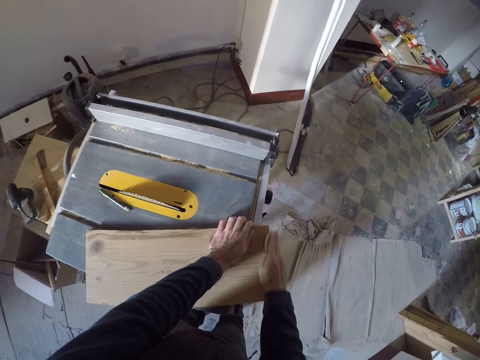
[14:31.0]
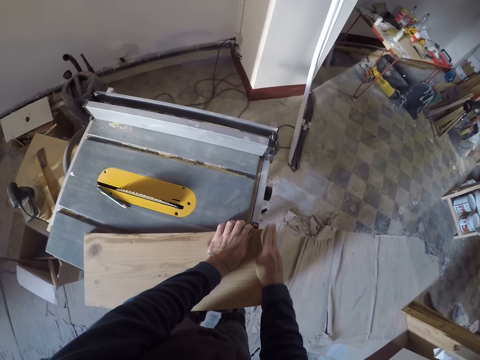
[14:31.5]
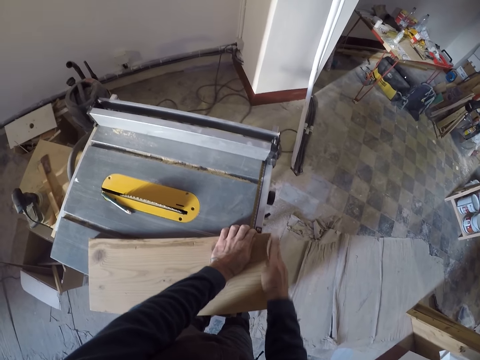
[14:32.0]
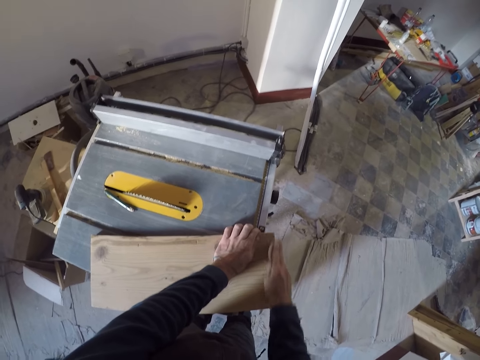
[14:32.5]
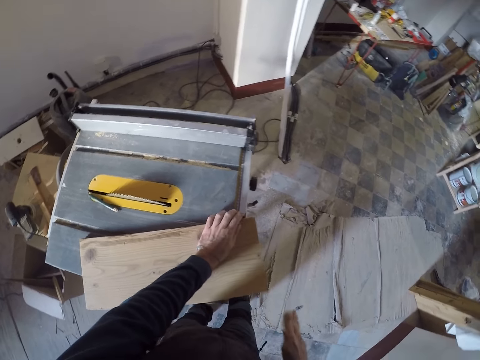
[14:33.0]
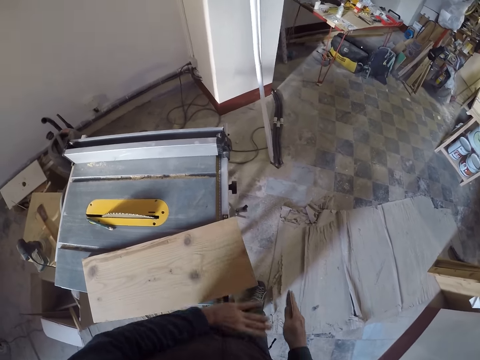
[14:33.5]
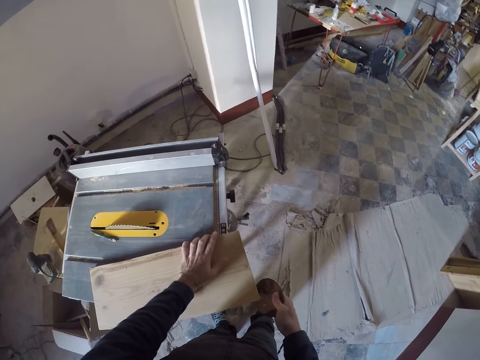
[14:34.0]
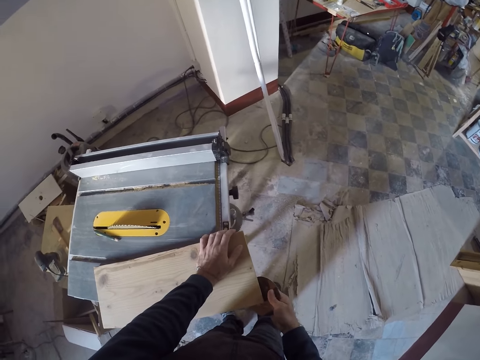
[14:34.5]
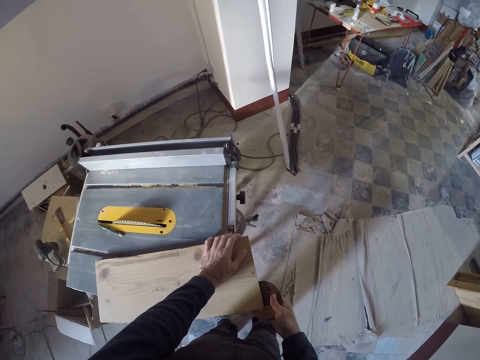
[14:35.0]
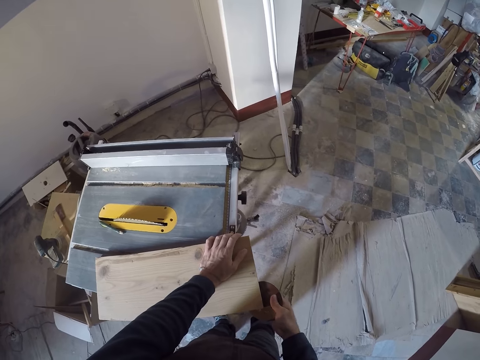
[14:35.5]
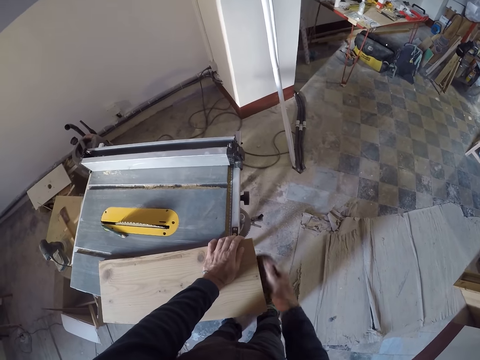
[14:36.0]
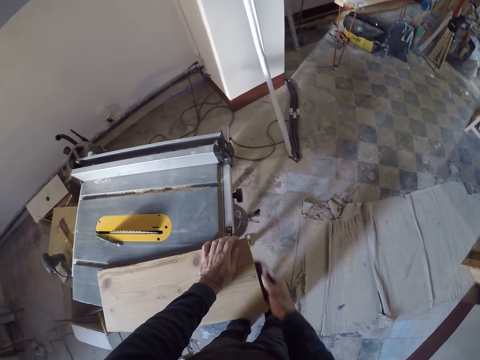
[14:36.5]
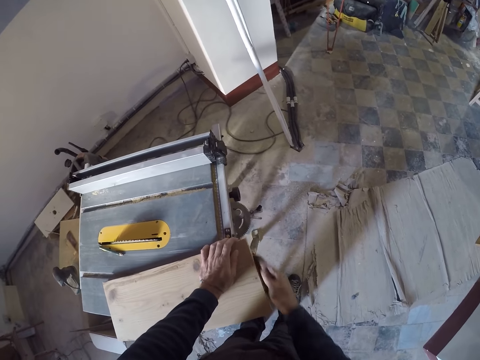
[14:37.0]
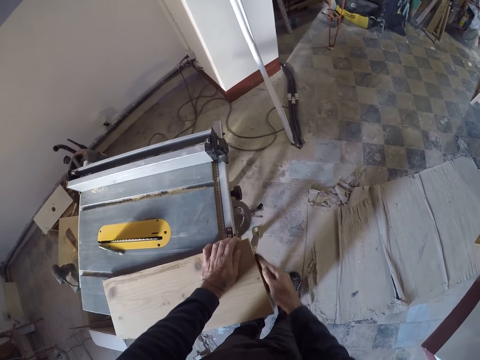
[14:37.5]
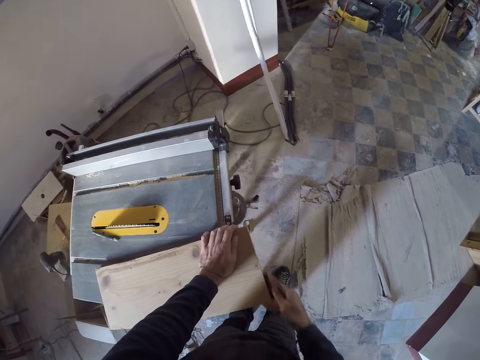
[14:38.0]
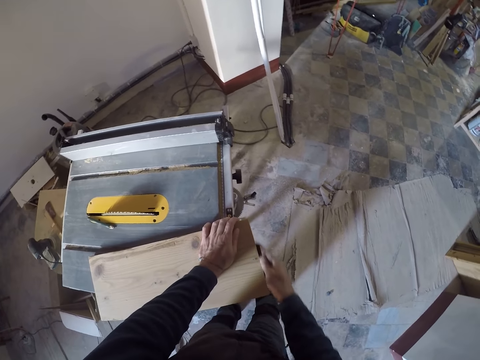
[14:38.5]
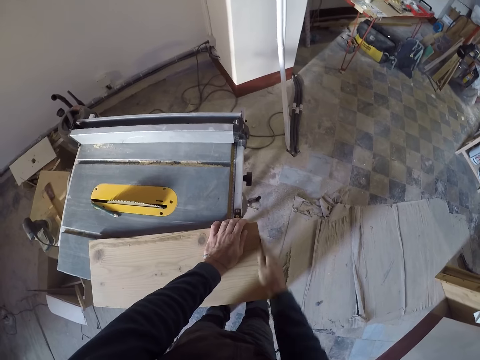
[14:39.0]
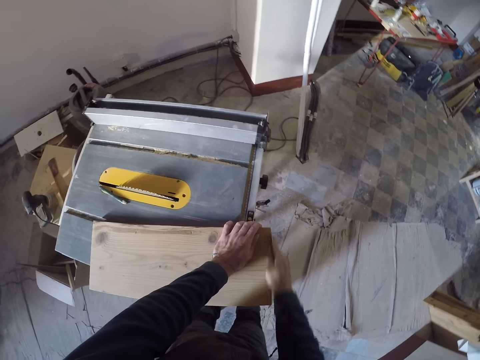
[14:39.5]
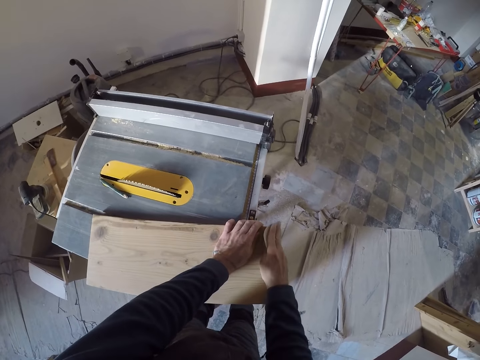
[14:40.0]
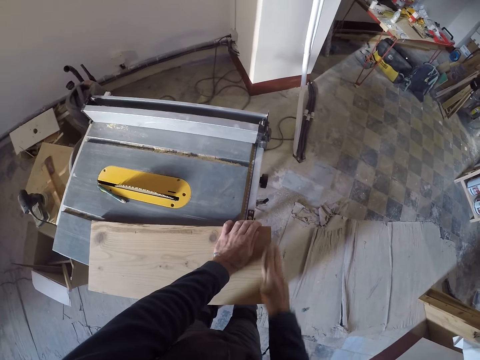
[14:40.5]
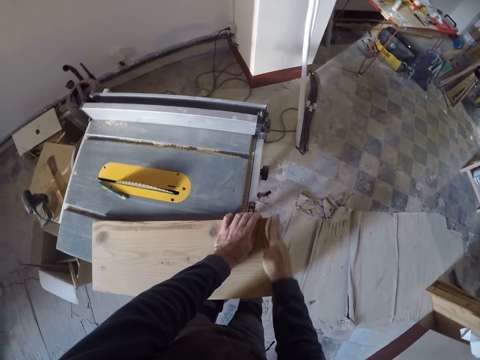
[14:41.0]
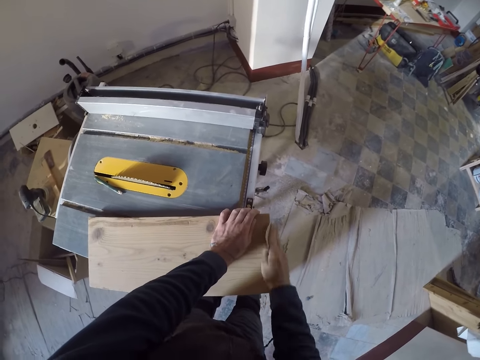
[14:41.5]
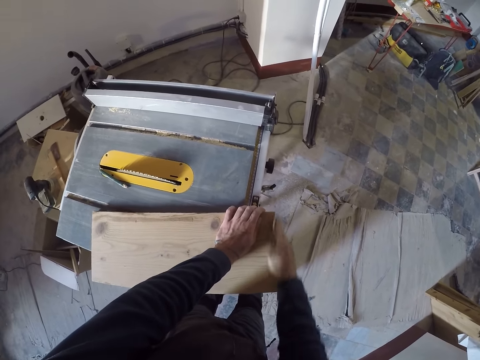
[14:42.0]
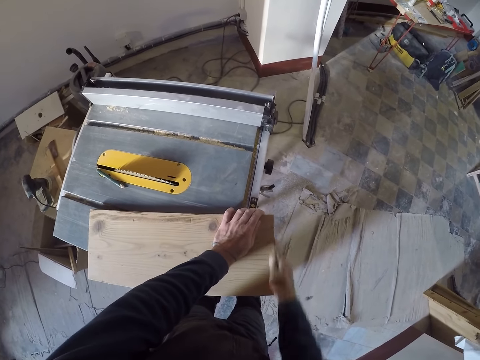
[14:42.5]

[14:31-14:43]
The camera wearer wipes the plank on the table saw with his left hand. He holds the plank on the table saw with his left hand. He sands the plank on the table saw with the sanding paper in his right hand.

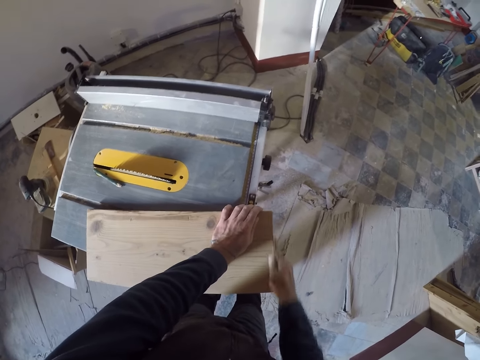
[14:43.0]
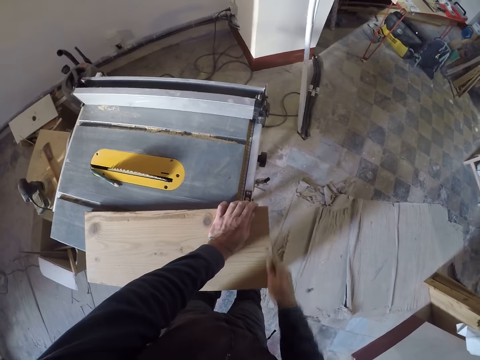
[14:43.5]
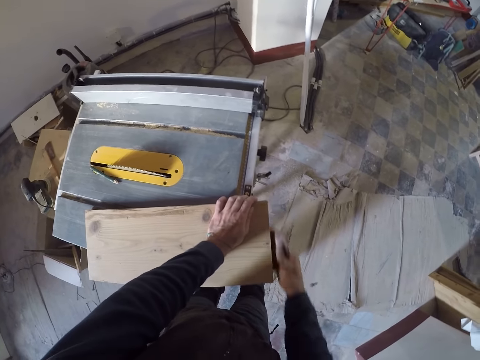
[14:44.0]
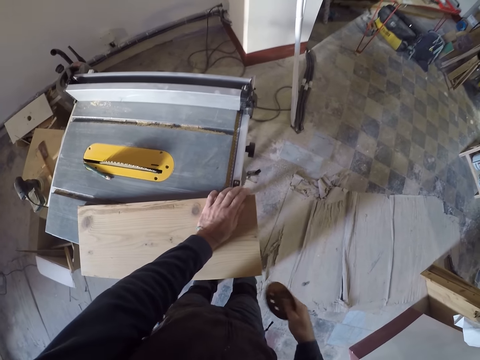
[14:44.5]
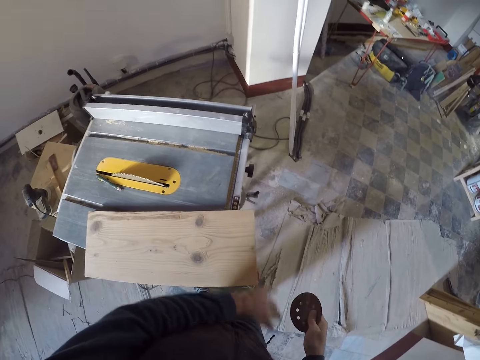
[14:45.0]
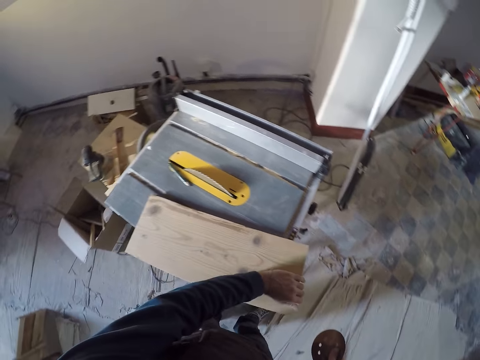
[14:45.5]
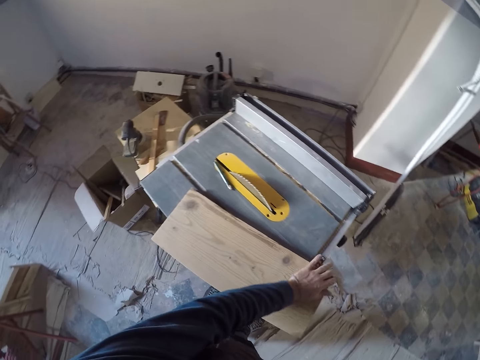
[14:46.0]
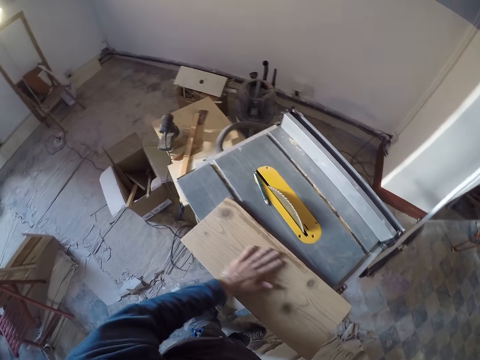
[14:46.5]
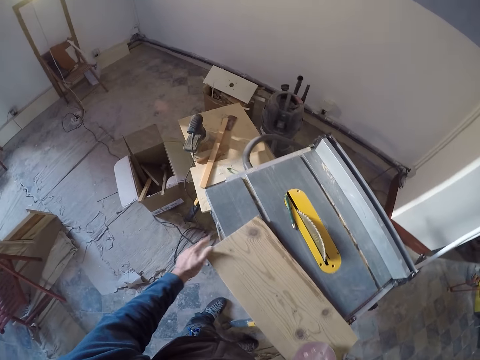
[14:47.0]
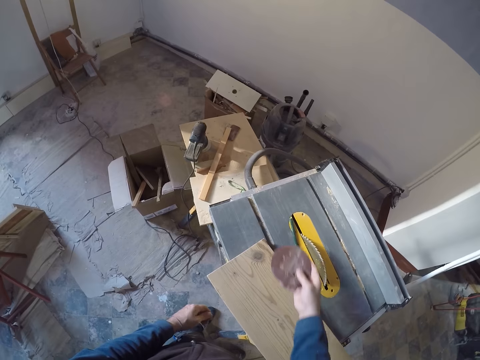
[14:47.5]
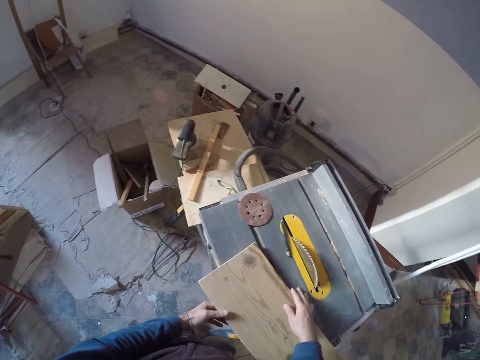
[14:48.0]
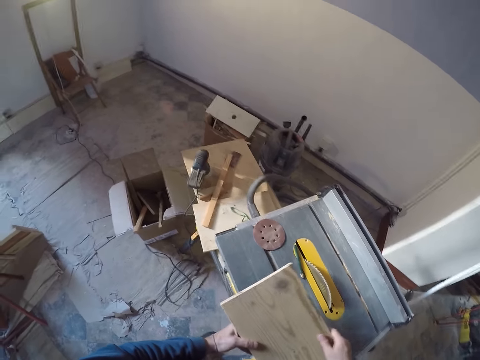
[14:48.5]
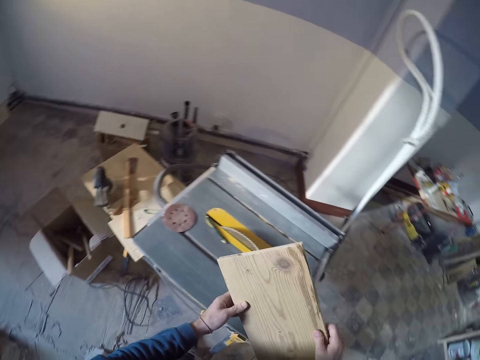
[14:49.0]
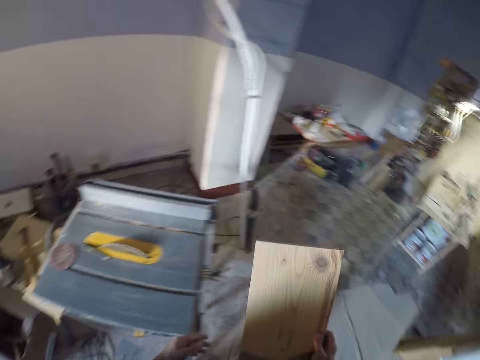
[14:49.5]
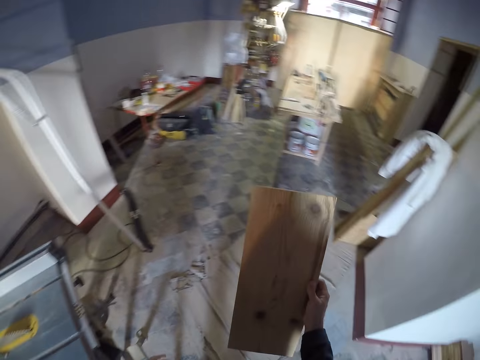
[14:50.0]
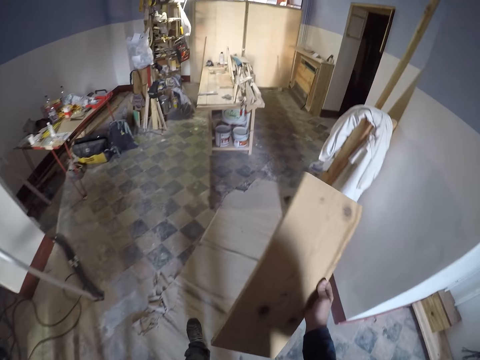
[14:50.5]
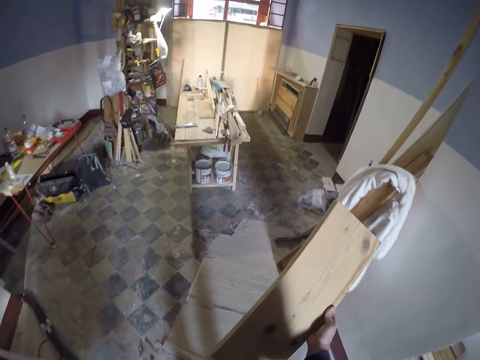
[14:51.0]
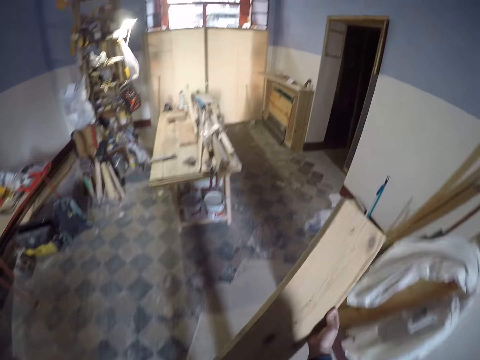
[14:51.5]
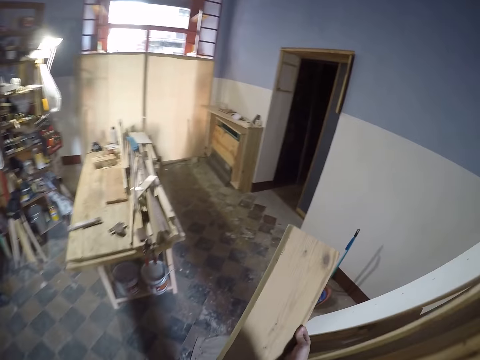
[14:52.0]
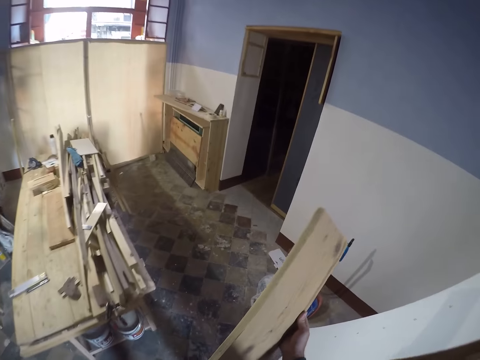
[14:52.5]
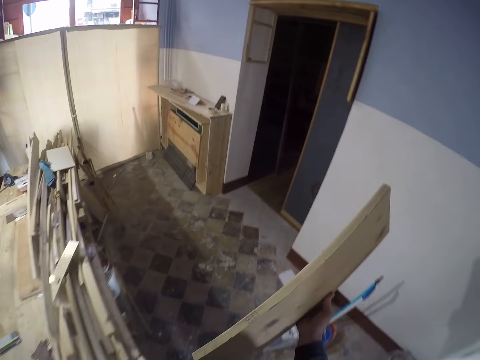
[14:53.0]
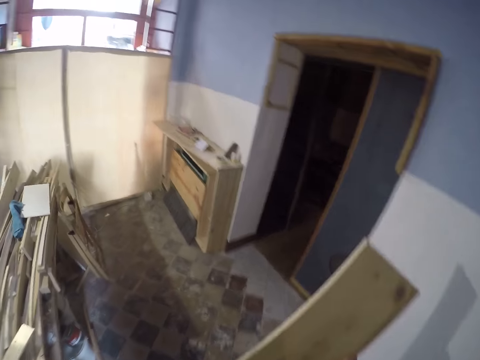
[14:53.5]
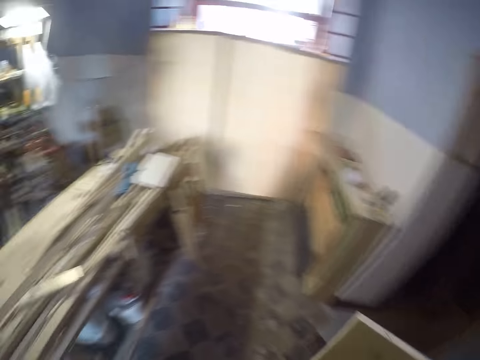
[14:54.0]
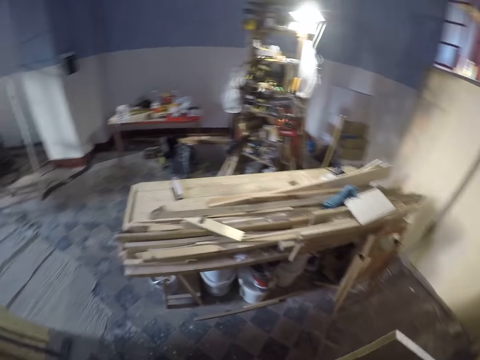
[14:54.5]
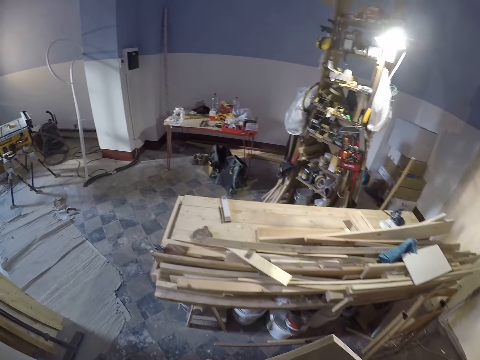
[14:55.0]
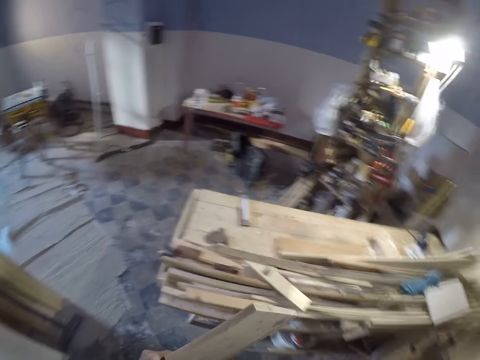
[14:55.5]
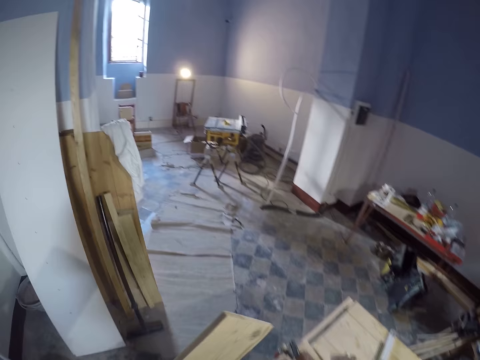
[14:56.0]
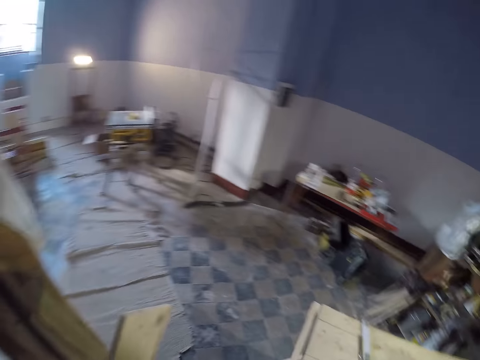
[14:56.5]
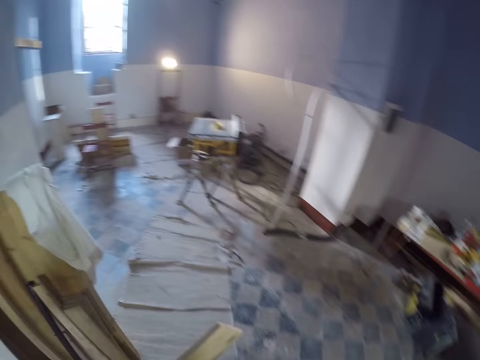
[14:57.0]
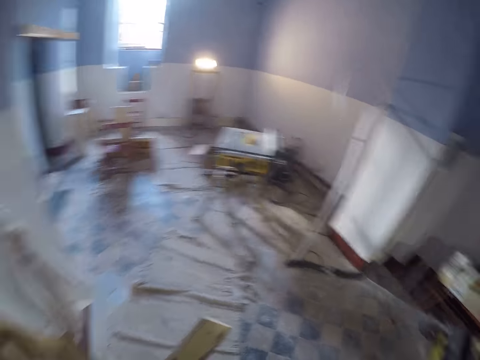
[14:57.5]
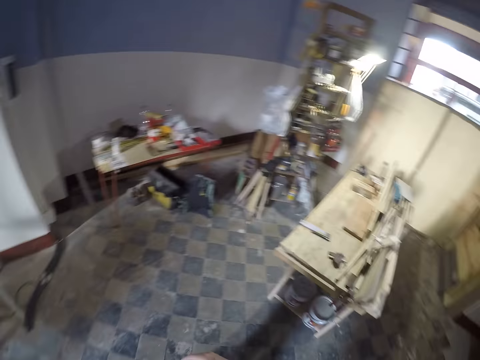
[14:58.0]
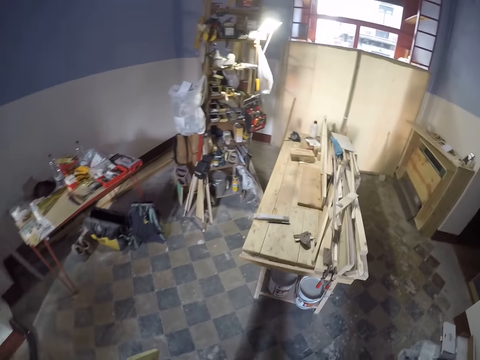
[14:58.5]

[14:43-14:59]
The camera wearer wipes the plank on the table saw with his left hand. He drops the sanding paper in his right hand on the table. He carries the plank from the table with both hands. He removes his left hand from the plank. He holds the plank with his right hand. He passes the plank in his right hand to his left hand.
